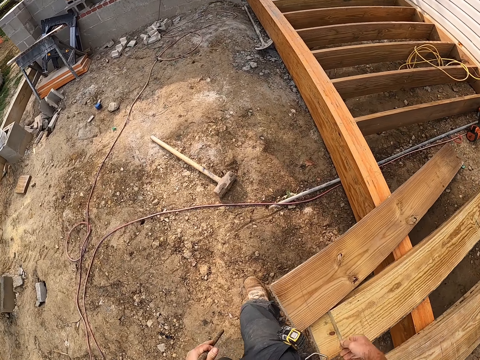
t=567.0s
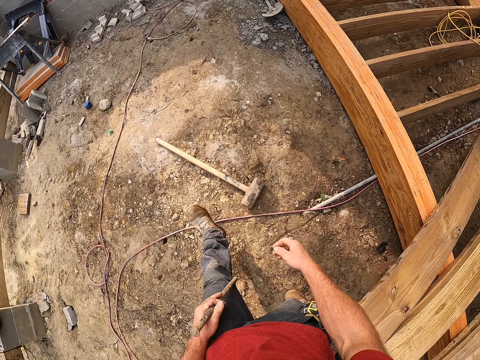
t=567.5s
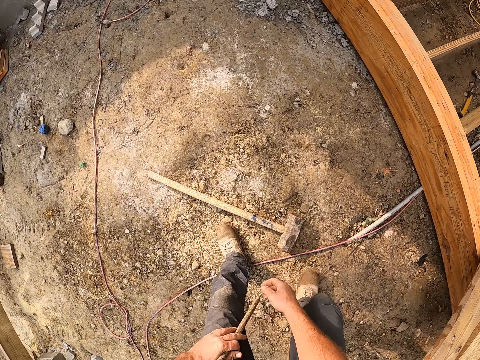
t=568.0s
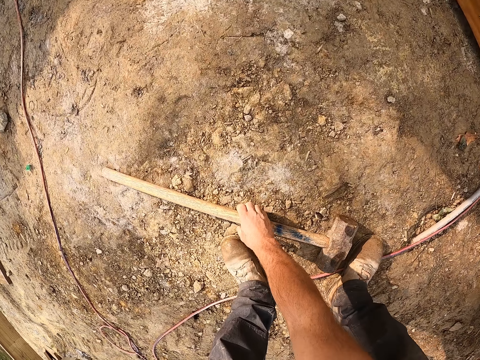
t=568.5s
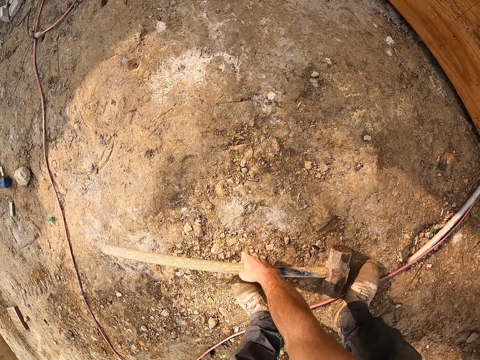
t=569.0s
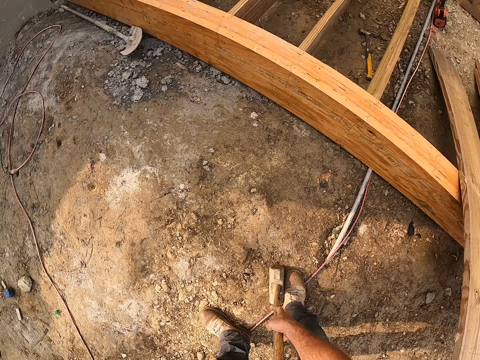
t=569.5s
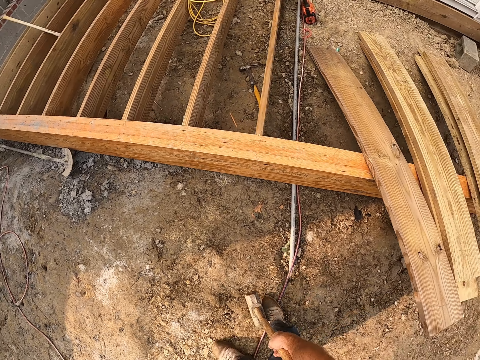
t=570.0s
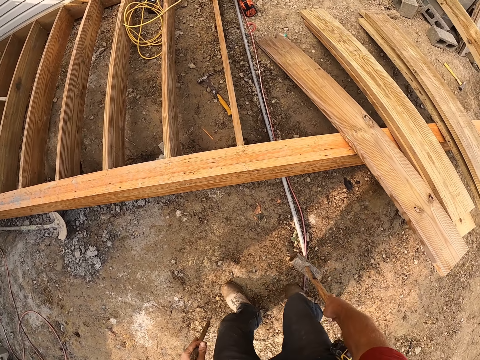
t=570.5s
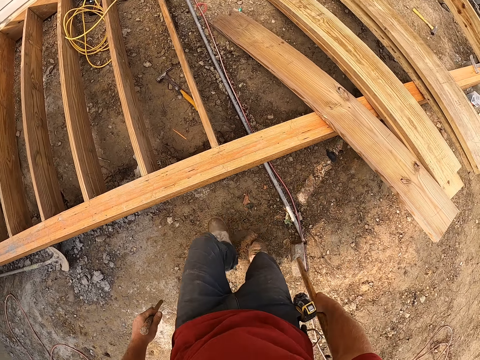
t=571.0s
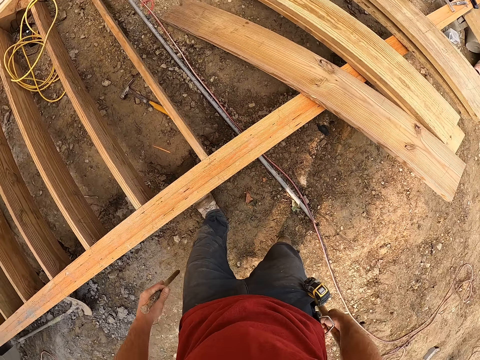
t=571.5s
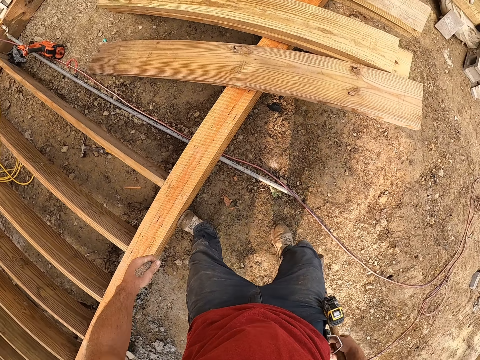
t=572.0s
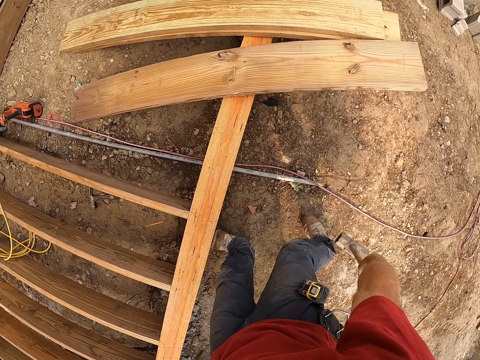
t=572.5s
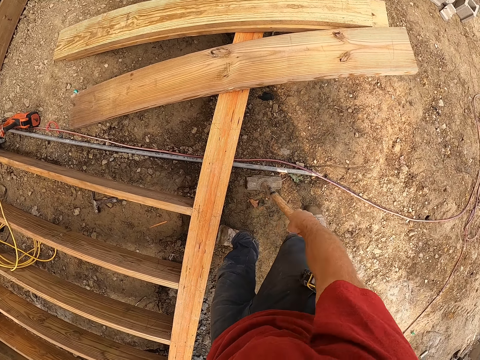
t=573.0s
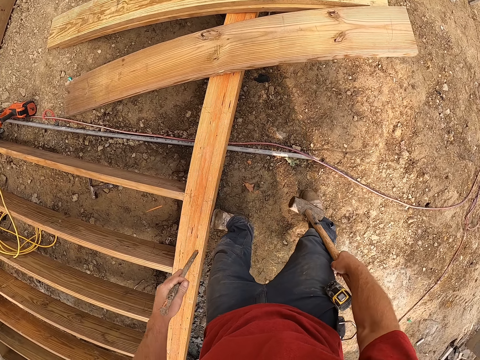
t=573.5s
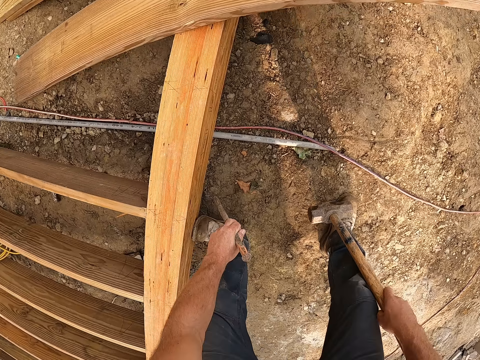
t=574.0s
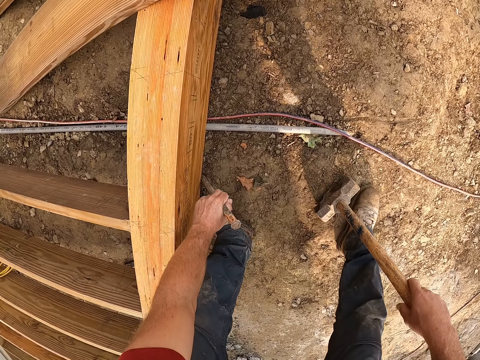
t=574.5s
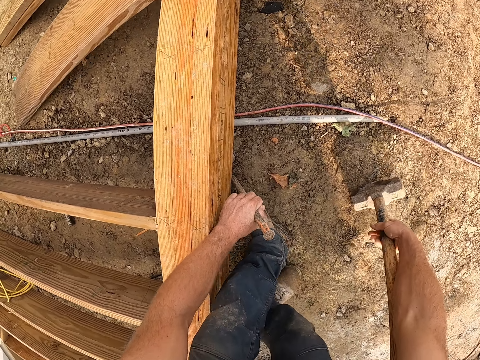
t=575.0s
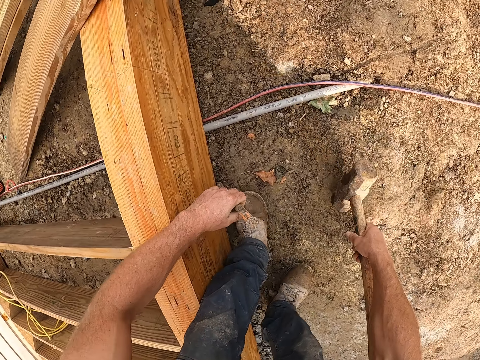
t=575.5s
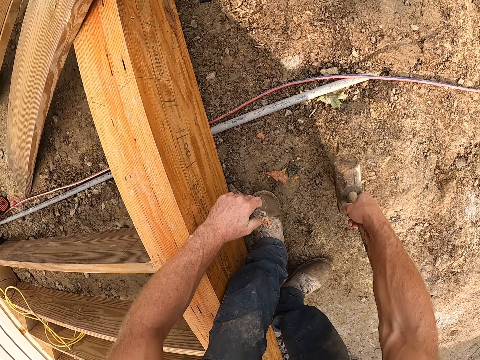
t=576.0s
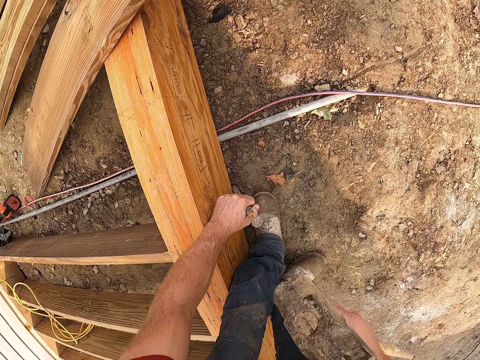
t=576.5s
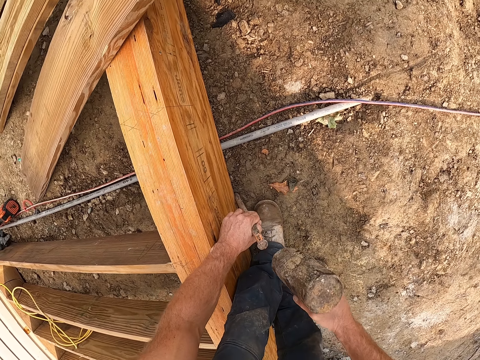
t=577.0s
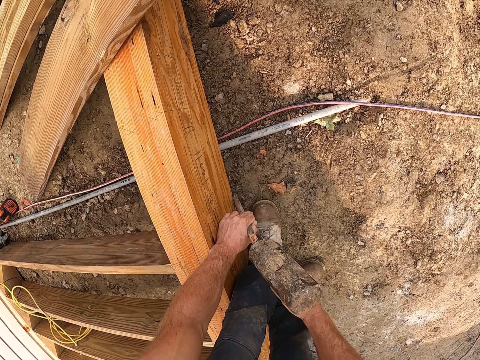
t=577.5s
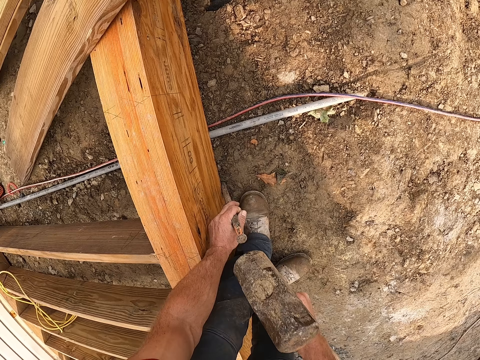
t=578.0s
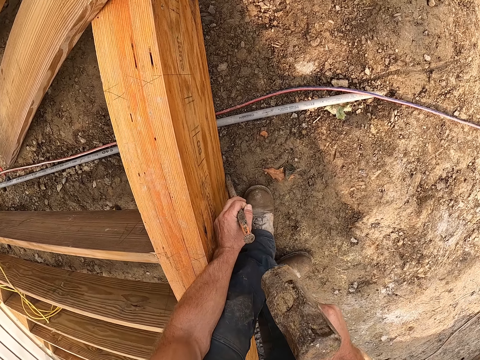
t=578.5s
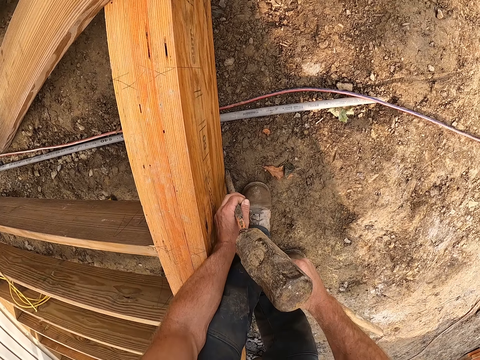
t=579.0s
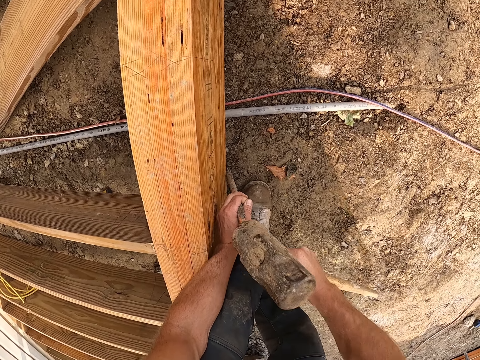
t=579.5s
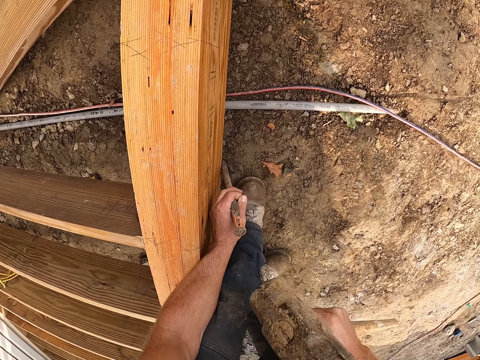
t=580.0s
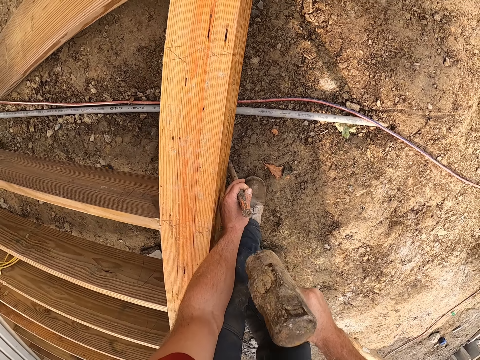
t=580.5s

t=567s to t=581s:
The camera wearer walks. They pick up the hammer from the ground. They hammer the wooden frame with the hammer. They place the cold chisel on the ground. They hammer the chisel on the ground with the hammer.

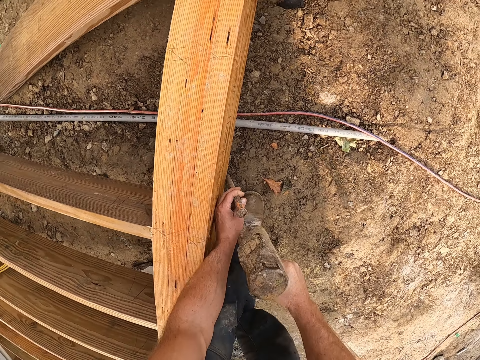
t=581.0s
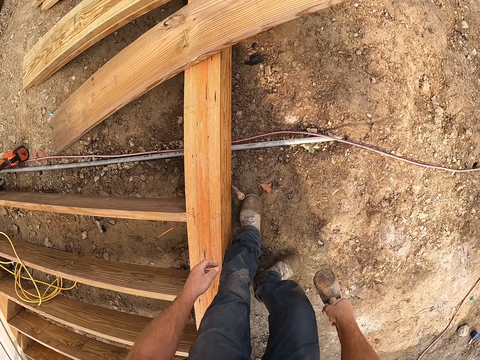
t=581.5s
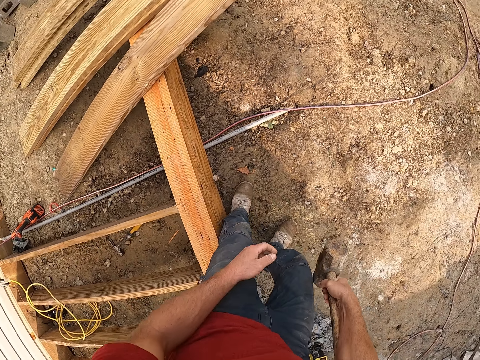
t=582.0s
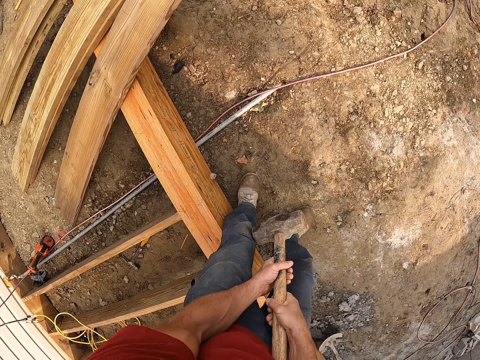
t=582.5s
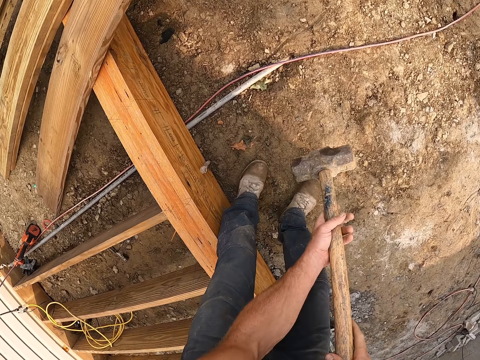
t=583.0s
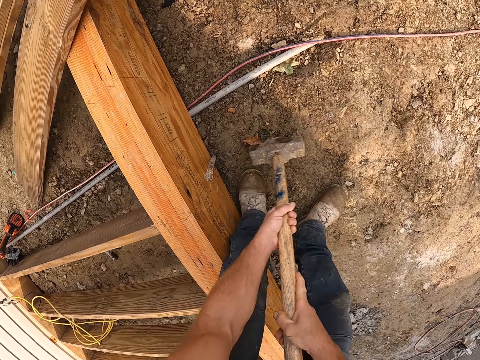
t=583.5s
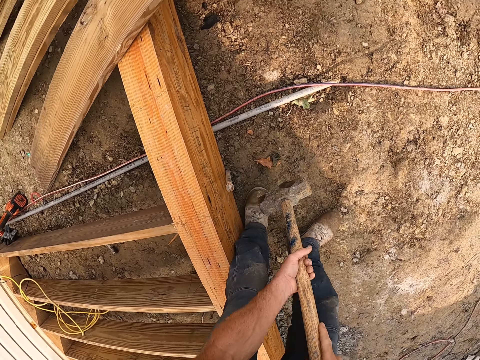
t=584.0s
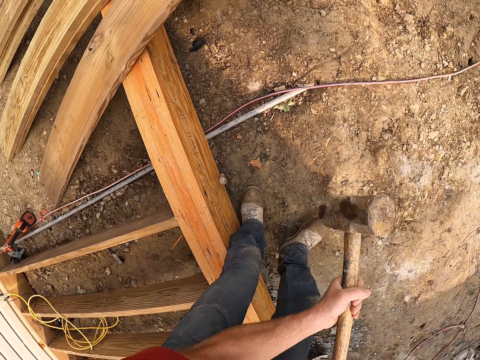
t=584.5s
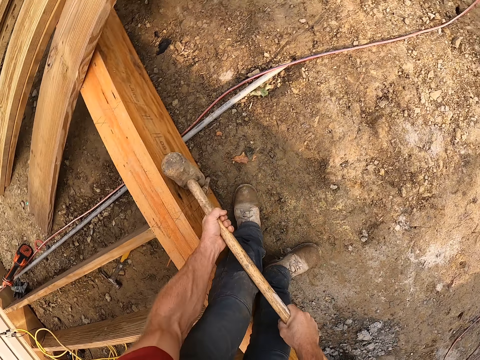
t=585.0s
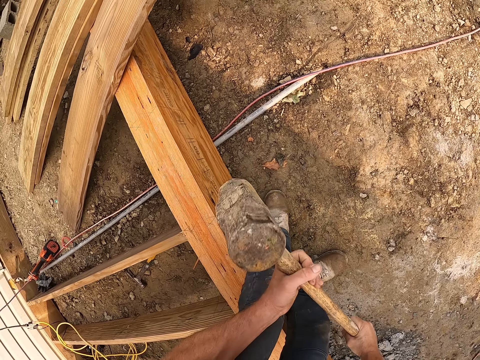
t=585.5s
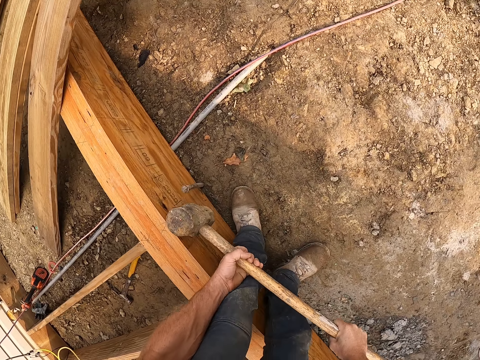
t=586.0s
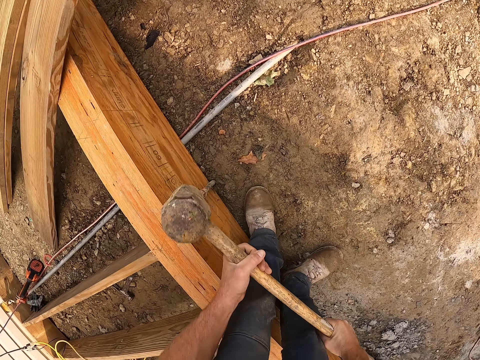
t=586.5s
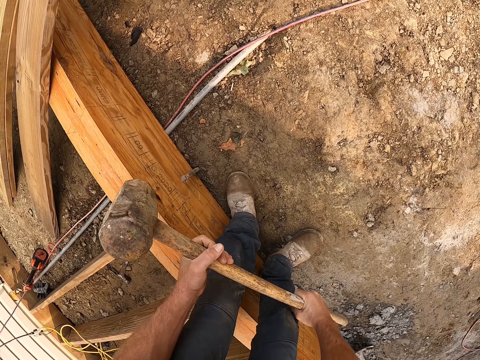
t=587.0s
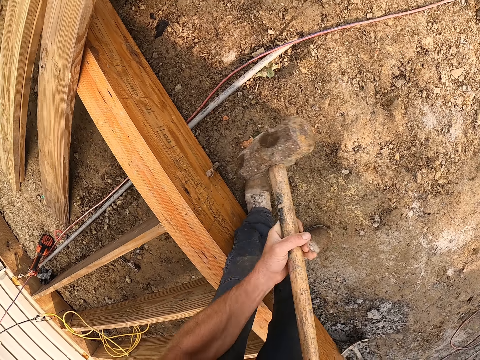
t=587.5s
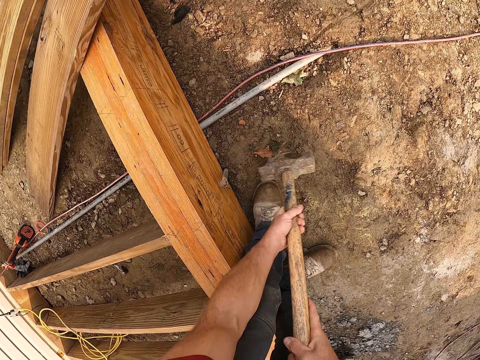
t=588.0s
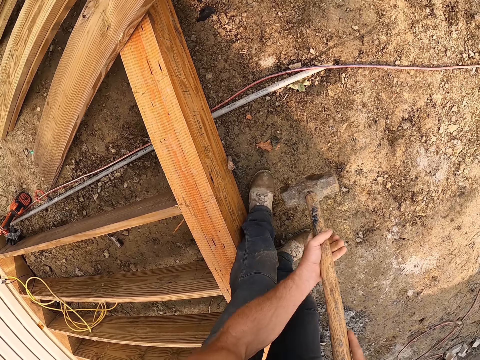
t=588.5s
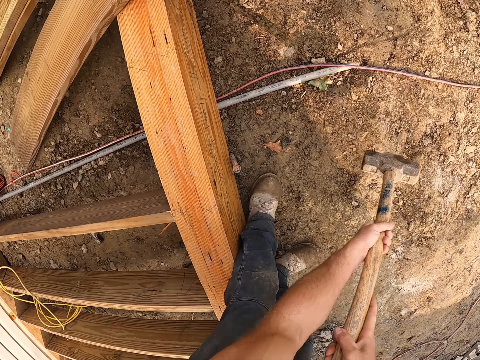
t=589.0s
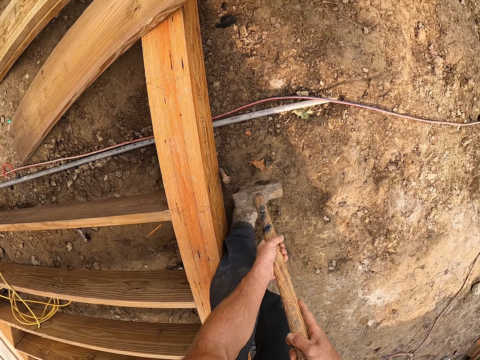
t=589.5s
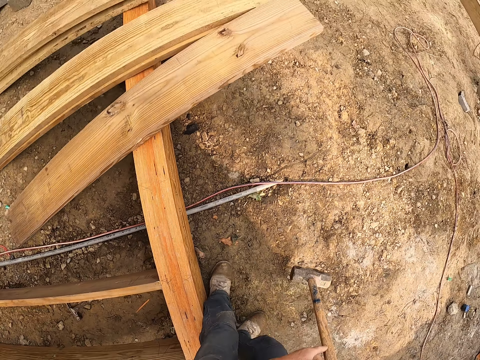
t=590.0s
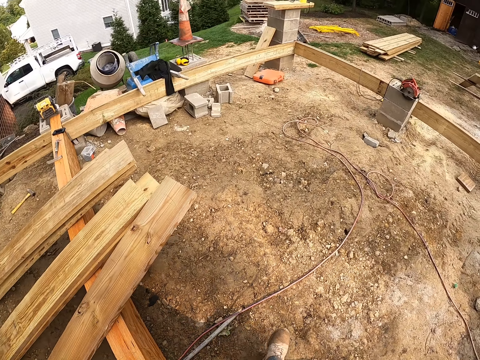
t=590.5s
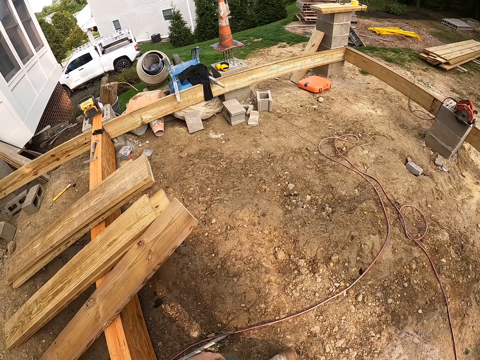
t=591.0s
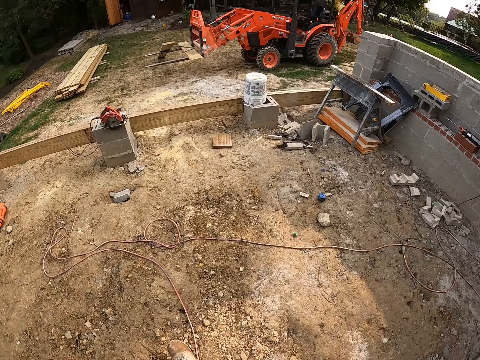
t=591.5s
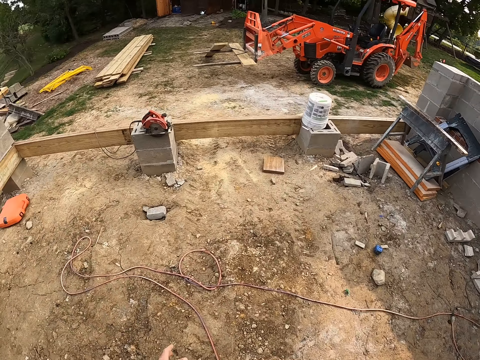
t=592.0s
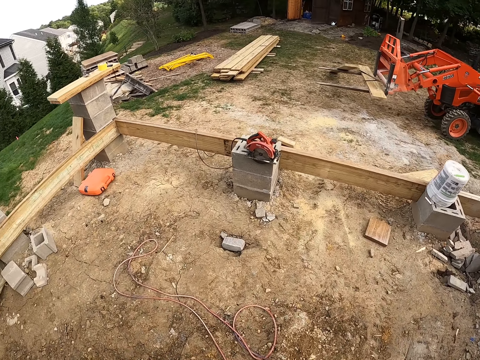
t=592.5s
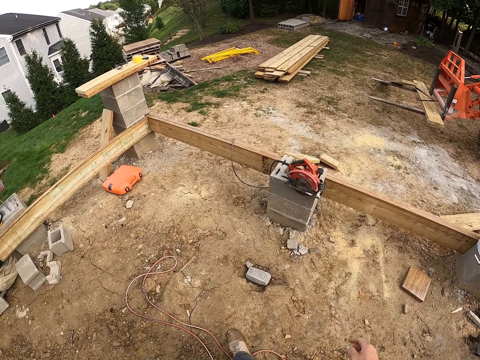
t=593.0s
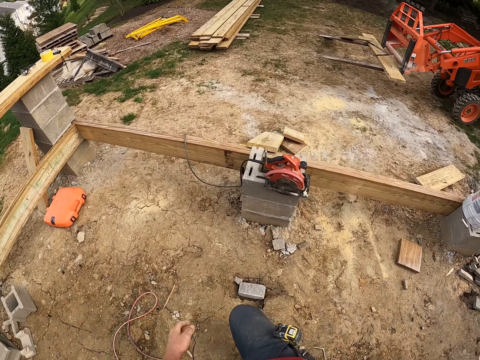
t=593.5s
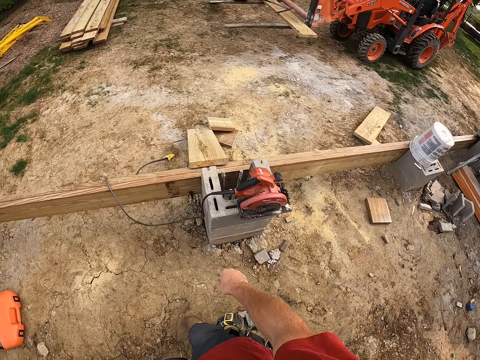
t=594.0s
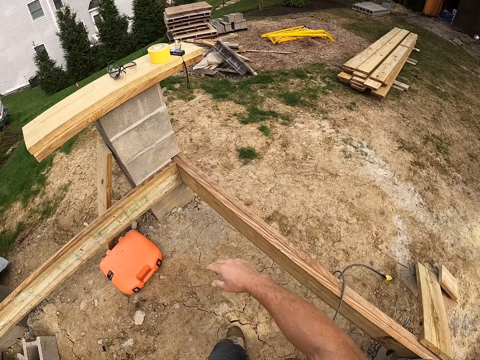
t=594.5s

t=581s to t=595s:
The camera wearer hammers the wooden frame with the hammer. They walk around the construction site.
